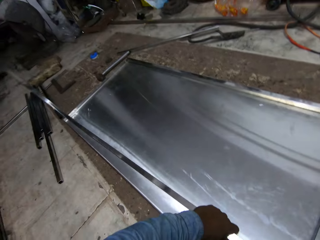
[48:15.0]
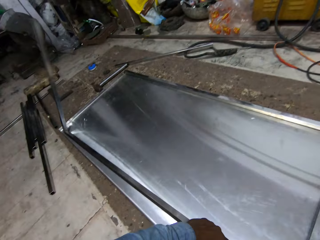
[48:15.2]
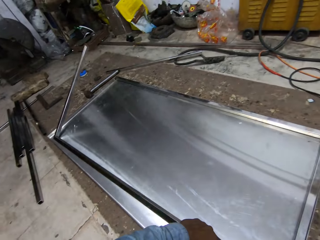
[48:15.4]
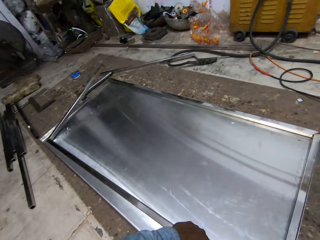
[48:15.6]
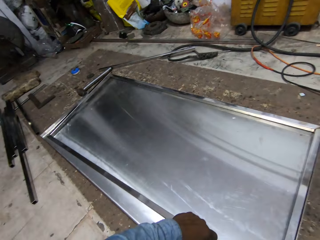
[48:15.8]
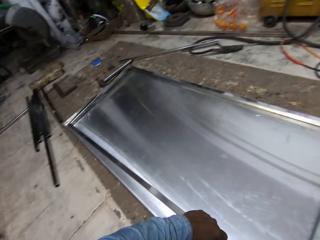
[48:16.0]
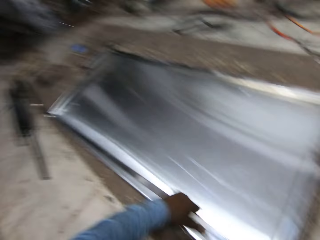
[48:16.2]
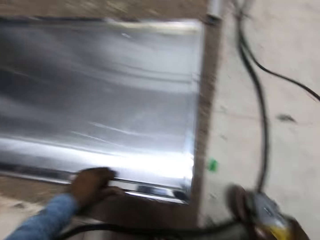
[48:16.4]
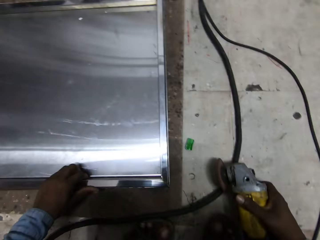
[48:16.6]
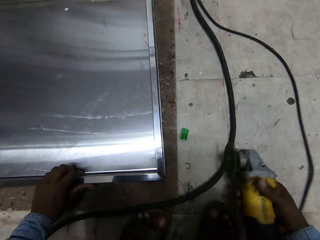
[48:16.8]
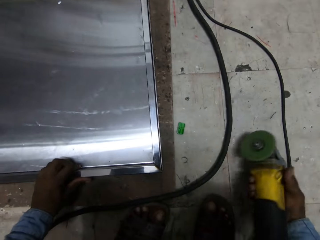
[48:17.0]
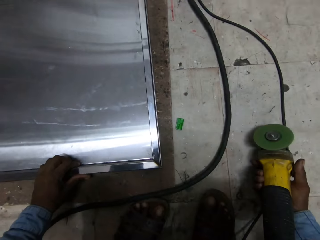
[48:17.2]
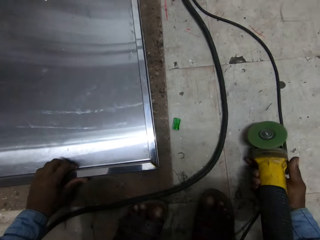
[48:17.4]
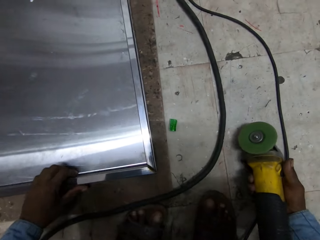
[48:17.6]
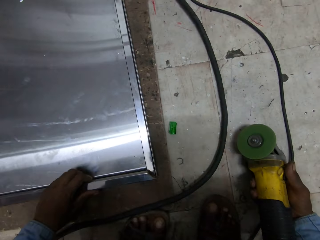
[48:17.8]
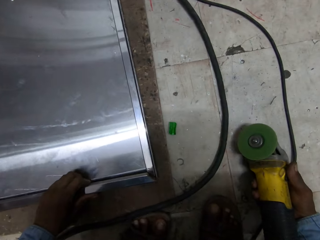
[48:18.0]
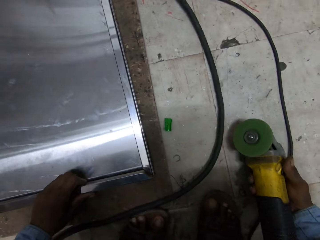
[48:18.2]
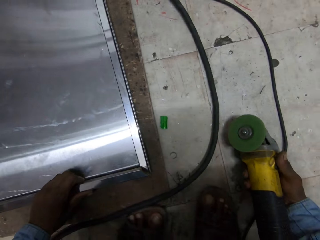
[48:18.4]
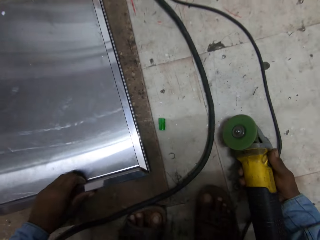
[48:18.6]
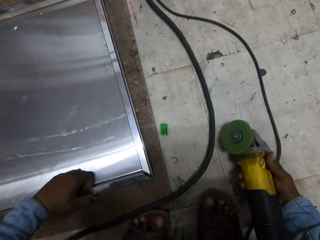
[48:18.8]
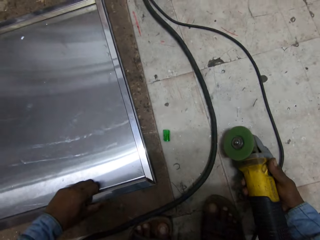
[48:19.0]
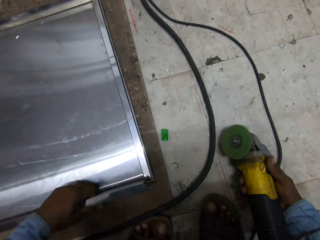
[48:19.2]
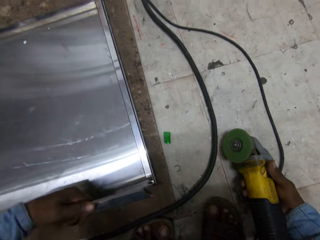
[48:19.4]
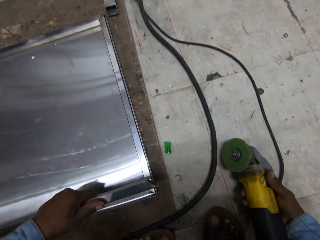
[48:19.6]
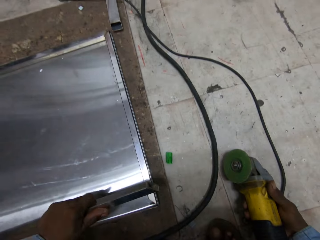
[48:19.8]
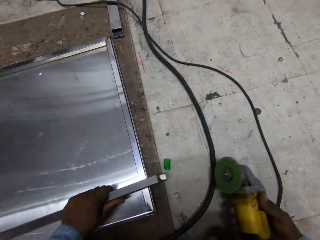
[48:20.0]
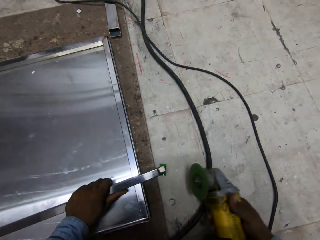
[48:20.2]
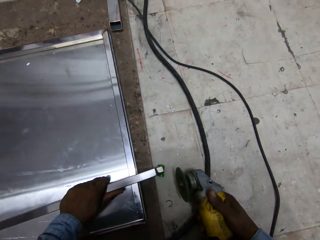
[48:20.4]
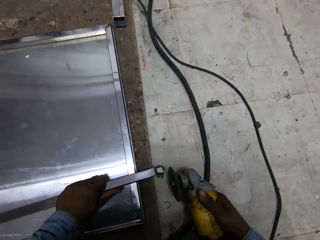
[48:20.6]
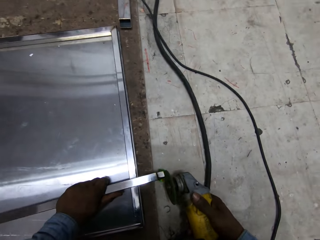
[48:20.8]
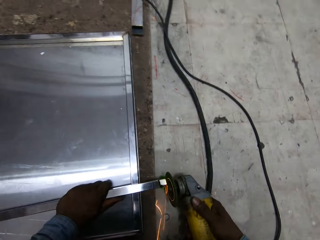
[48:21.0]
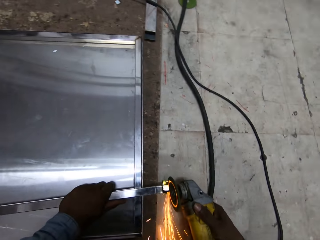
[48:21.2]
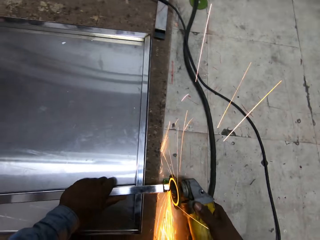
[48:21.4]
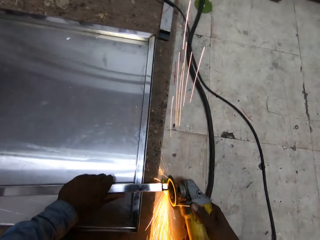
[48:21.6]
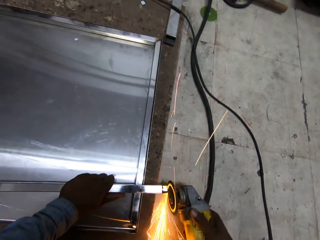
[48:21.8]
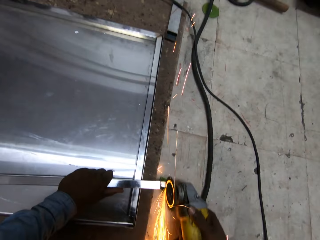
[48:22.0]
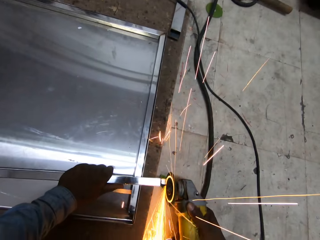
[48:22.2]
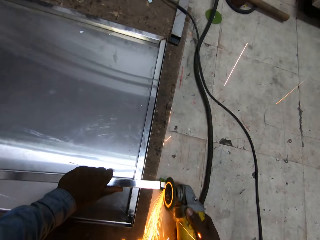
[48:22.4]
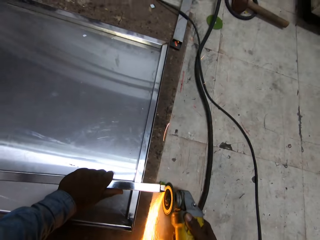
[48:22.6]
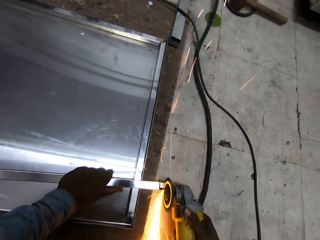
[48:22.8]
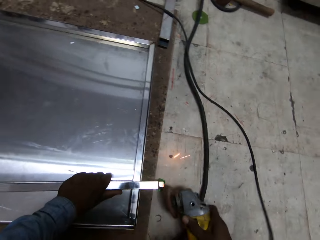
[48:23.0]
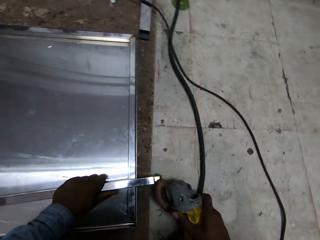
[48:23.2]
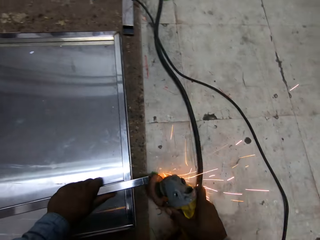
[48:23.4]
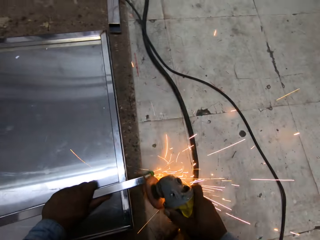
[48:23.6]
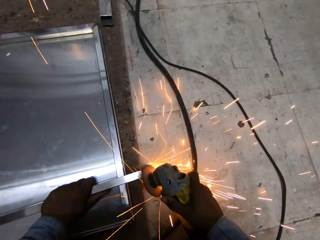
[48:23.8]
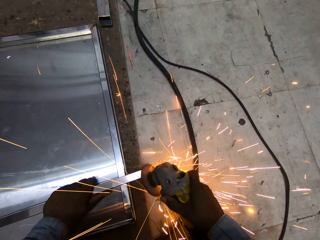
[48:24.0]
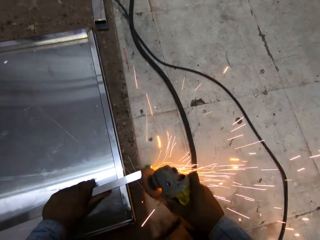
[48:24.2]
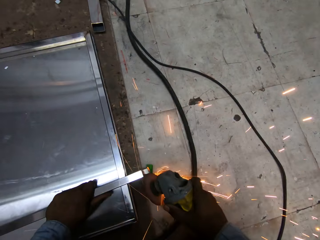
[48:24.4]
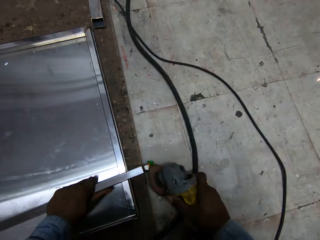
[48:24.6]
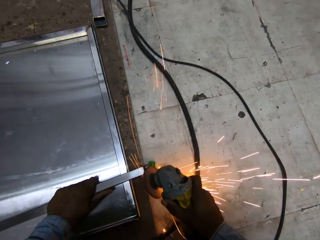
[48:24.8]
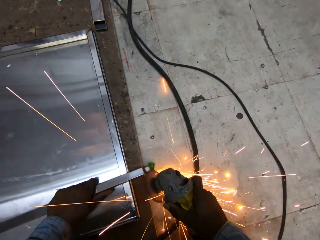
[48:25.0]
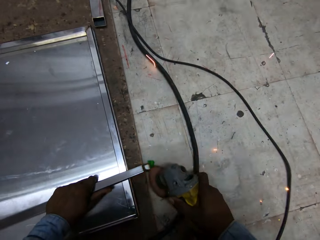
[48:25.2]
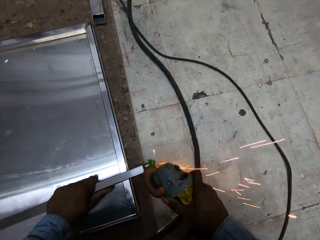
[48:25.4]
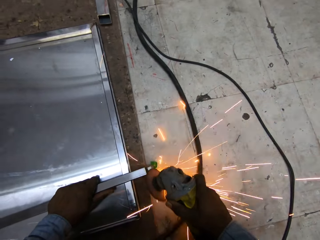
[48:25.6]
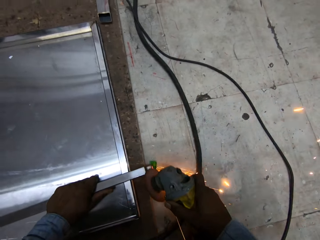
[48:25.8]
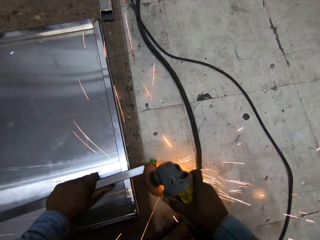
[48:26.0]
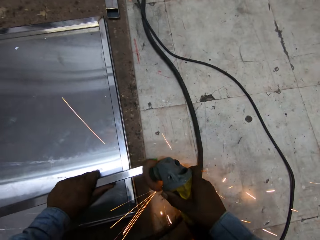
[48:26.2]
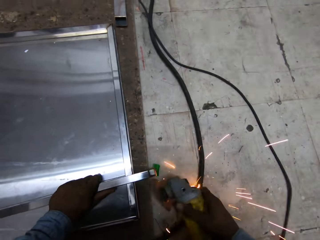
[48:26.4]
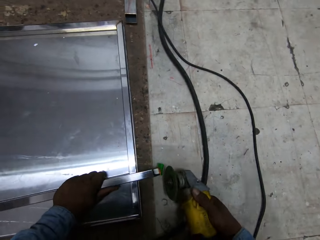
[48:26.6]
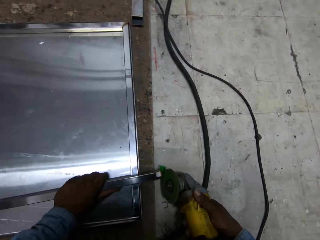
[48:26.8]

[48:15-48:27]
The camera wearer holds the metal rod. He holds the angle grinder to the floor with his right hand. He lifts the flat metal frame from the metal door surface with his left hand. He holds the metal. He places the flat metal frame on the metal door surface with his left hand. He grinds the edge of the flat metal frame with the angle grinder in his right hand.

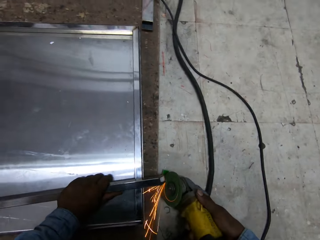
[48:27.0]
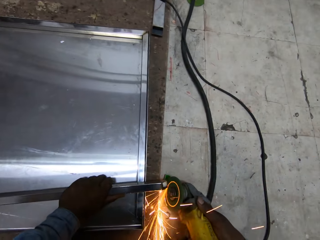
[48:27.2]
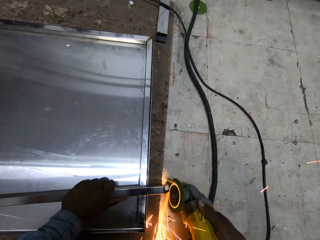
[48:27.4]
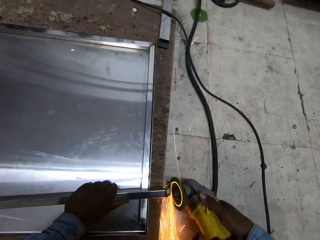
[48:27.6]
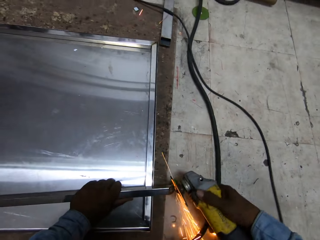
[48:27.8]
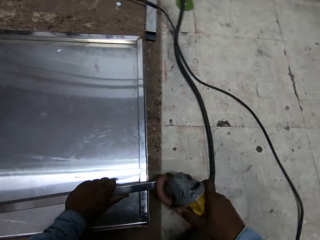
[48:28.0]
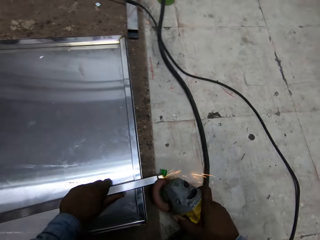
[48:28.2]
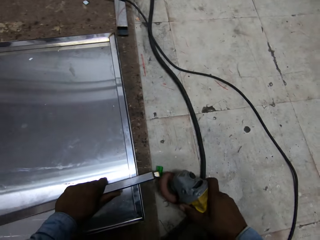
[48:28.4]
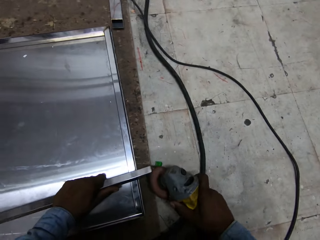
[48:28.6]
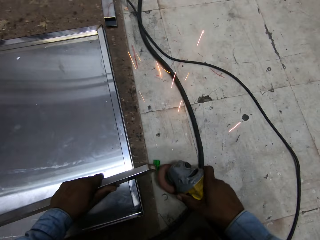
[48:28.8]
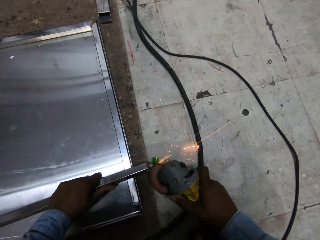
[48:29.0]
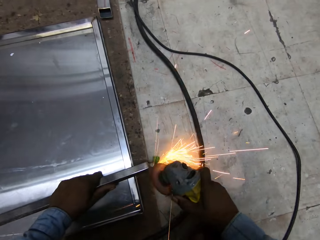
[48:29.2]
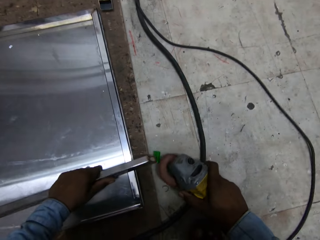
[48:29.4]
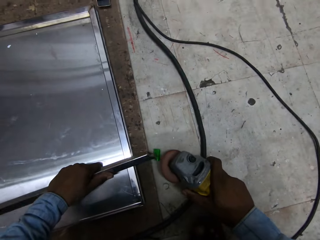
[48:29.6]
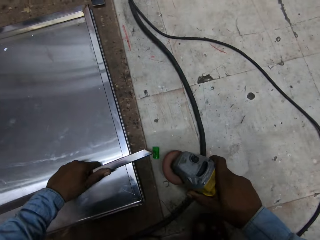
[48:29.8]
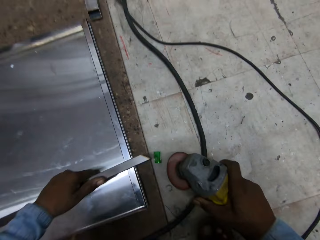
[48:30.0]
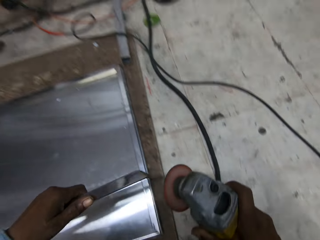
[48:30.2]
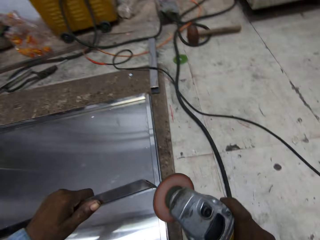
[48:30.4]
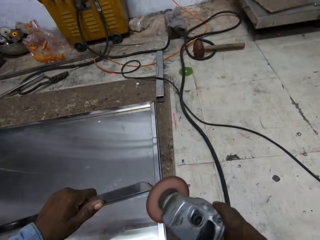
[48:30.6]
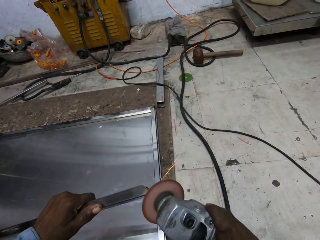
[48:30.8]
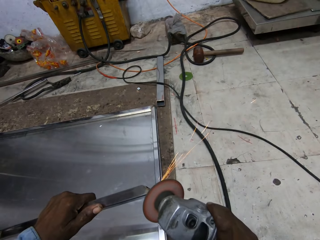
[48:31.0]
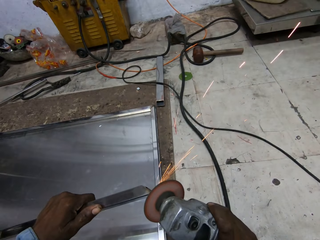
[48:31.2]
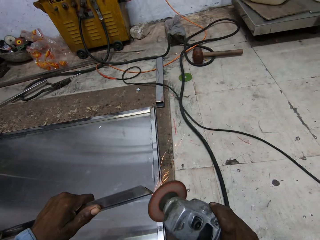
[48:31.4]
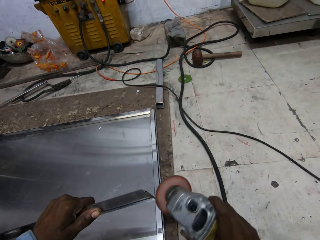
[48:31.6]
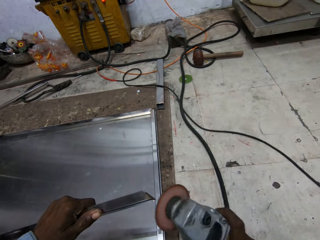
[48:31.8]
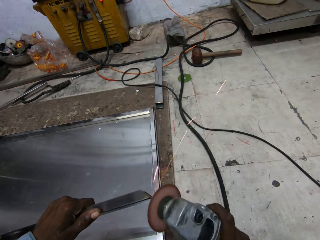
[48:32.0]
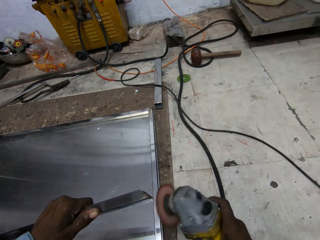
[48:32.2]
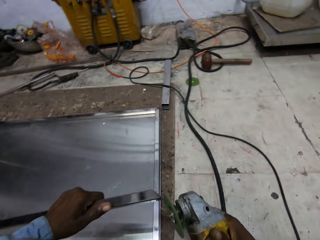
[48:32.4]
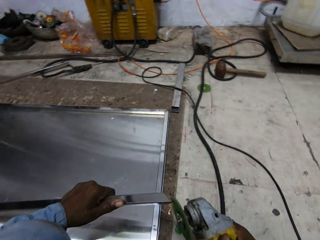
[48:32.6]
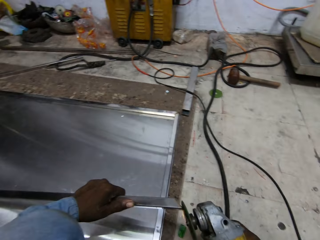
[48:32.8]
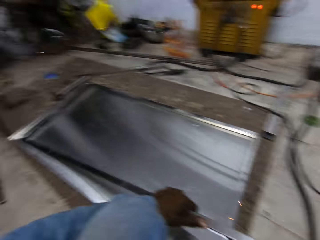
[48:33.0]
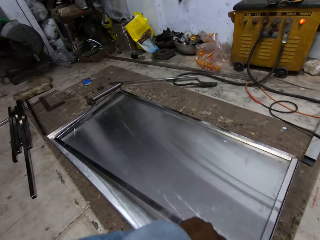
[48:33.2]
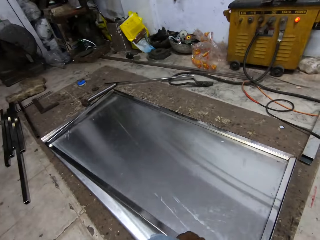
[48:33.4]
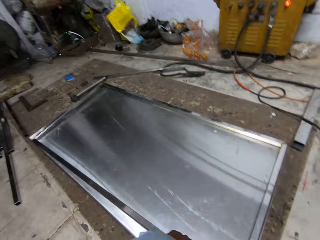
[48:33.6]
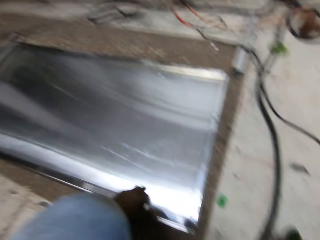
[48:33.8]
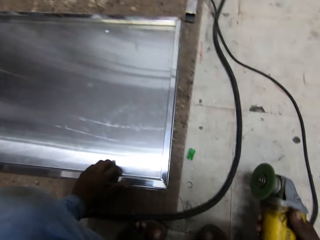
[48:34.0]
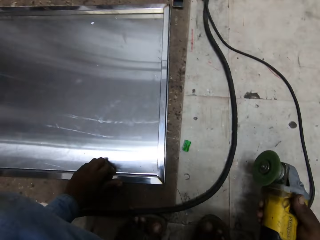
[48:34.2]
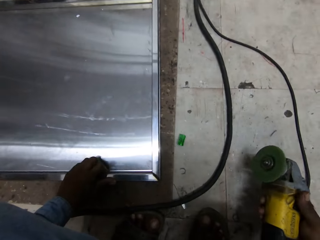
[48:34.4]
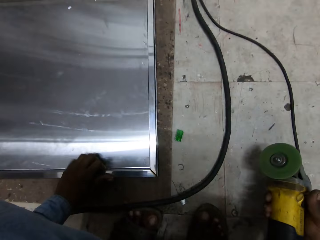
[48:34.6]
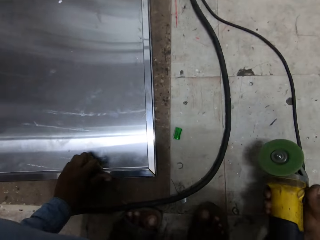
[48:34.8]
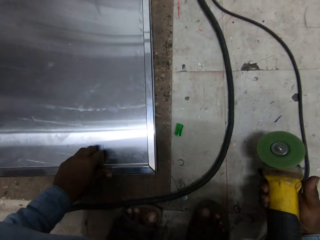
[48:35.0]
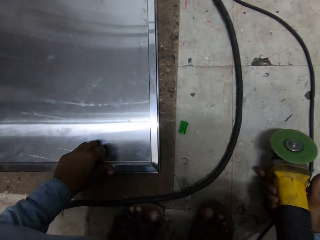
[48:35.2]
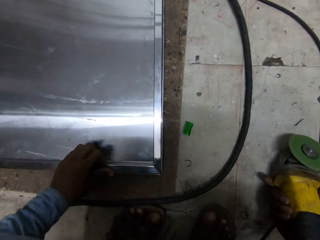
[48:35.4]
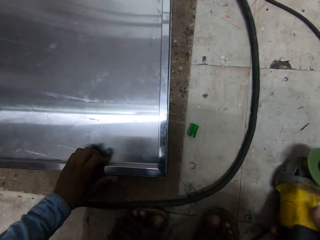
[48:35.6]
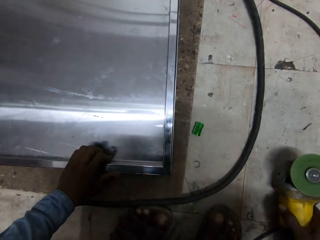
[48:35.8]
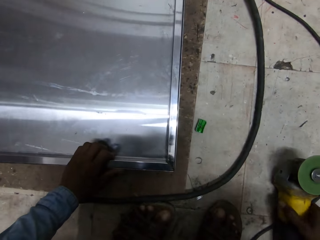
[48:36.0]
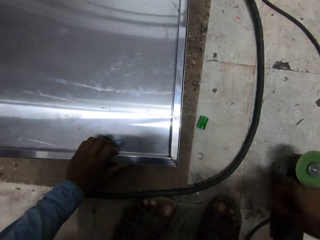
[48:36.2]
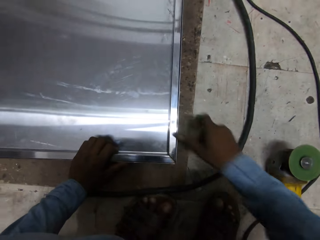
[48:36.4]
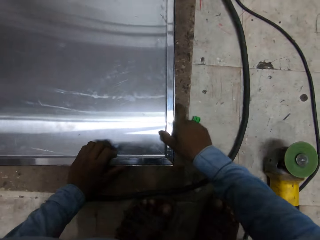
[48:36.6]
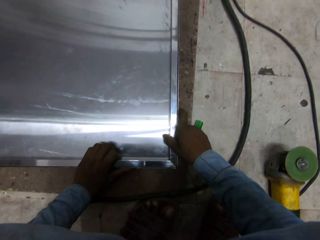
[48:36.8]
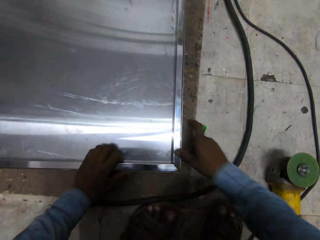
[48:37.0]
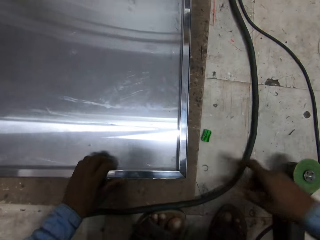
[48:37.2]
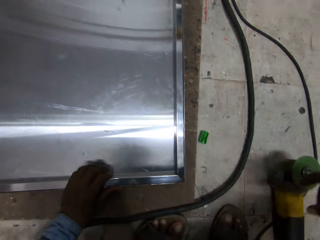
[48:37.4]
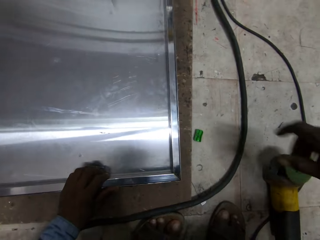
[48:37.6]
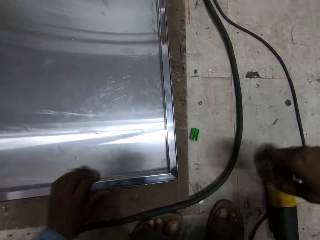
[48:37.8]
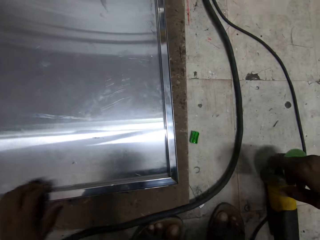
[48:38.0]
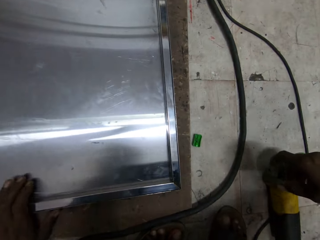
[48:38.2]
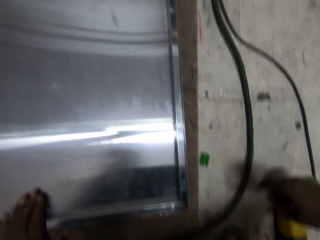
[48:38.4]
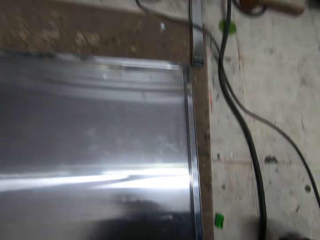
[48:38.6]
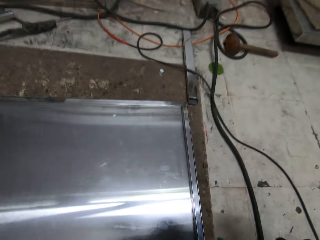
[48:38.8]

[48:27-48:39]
The camera wearer lifts the flat metal frame from the metal door surface with his left hand. He grinds the edge of the flat metal frame with the angle grinder in his right hand. He places the flat metal frame on the metal door surface with his left hand. He places the angle grinder on the floor with his right hand. He touches the flat metal frame on the metal door surface with his right hand. He holds the metal rod. He looks around.
